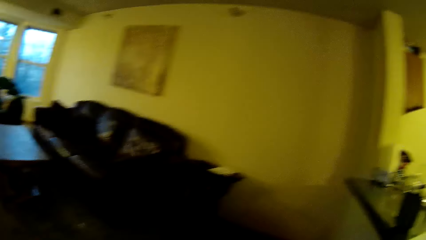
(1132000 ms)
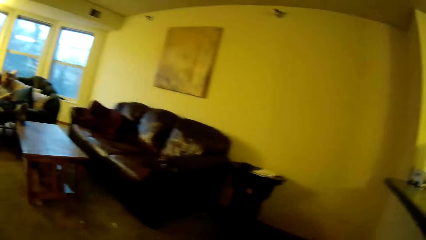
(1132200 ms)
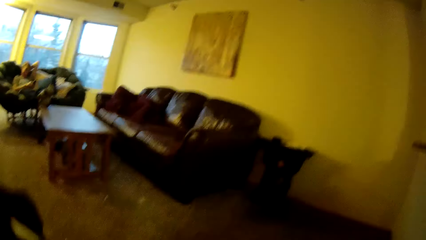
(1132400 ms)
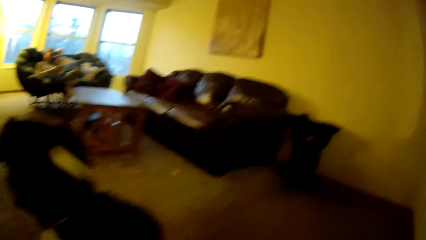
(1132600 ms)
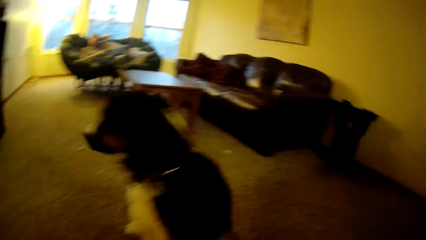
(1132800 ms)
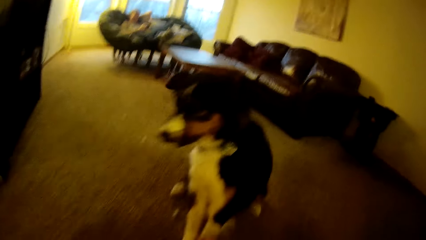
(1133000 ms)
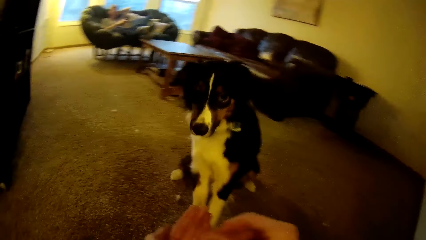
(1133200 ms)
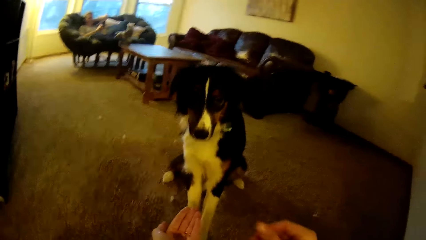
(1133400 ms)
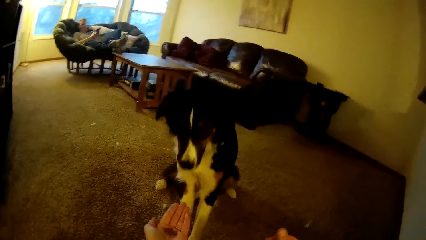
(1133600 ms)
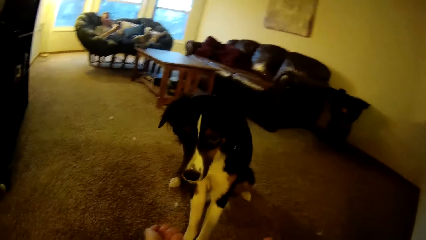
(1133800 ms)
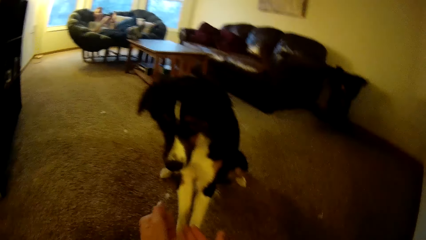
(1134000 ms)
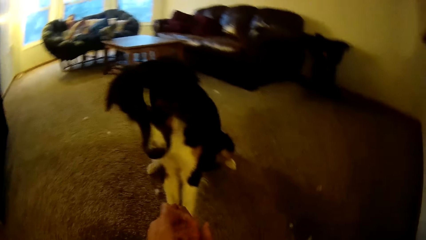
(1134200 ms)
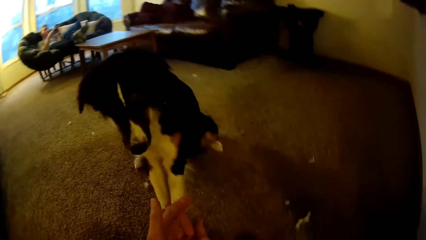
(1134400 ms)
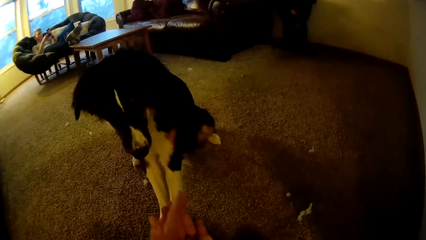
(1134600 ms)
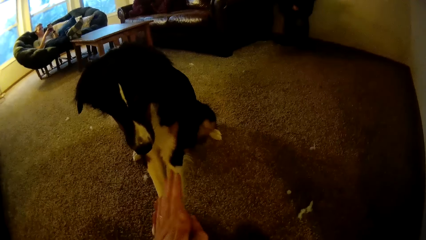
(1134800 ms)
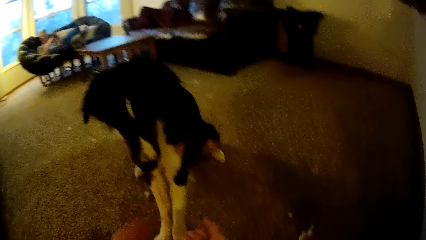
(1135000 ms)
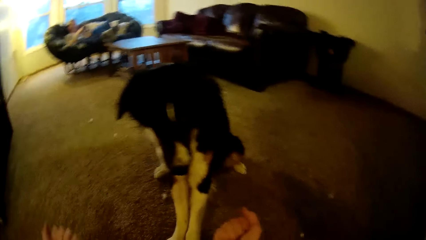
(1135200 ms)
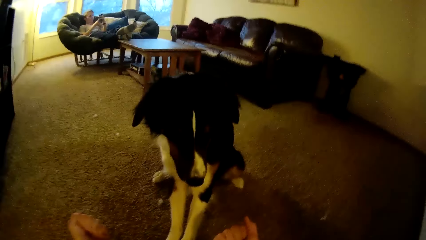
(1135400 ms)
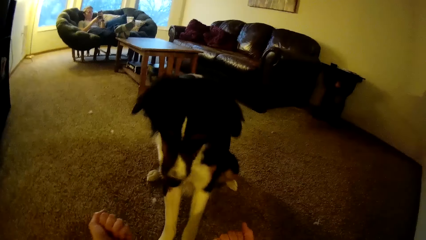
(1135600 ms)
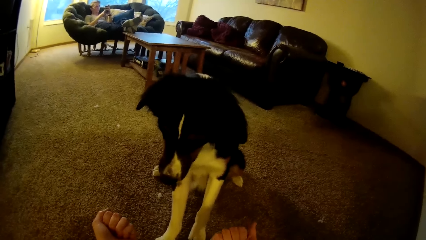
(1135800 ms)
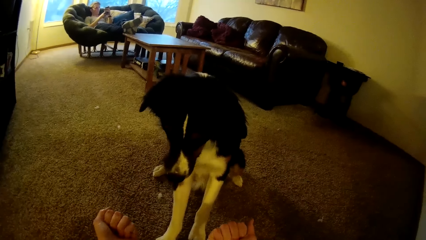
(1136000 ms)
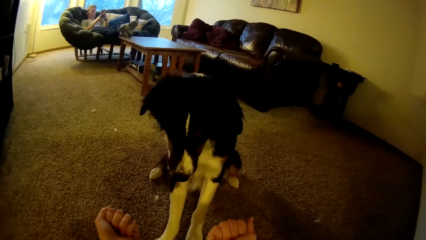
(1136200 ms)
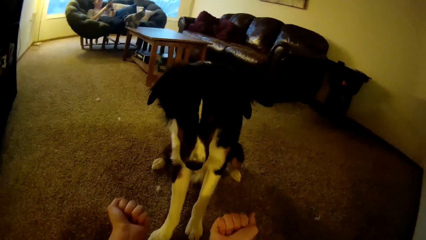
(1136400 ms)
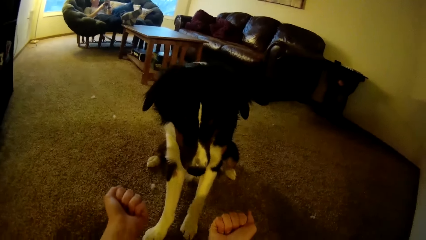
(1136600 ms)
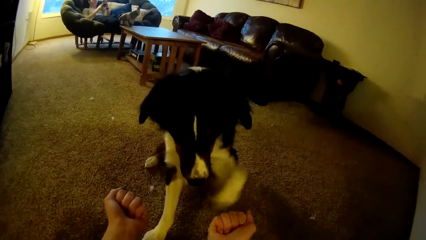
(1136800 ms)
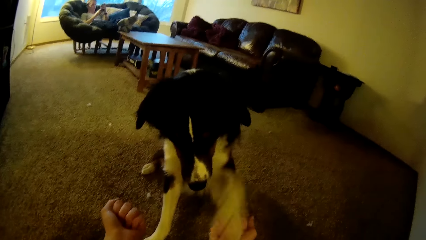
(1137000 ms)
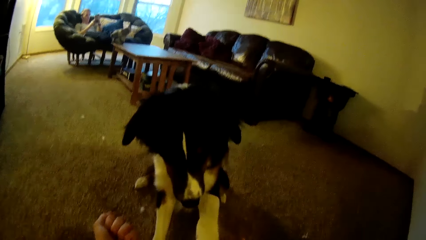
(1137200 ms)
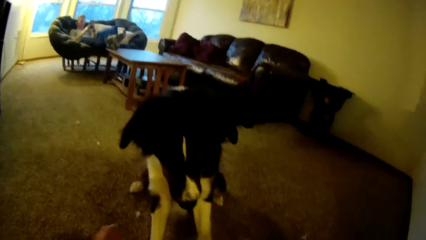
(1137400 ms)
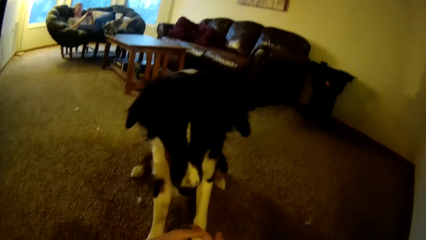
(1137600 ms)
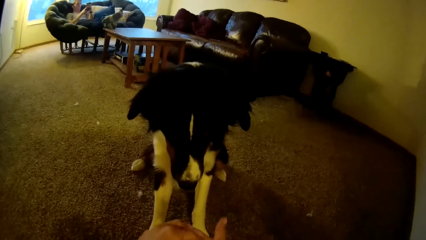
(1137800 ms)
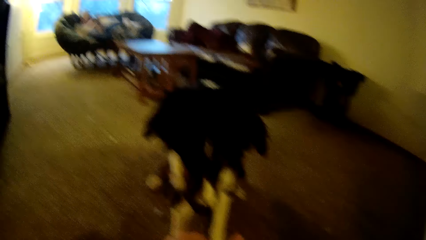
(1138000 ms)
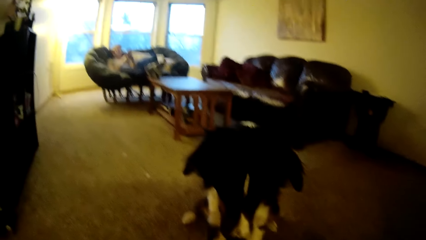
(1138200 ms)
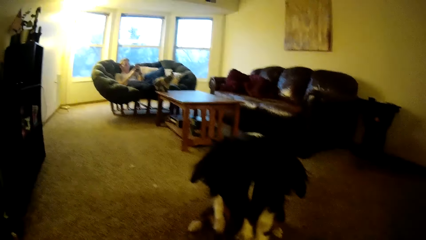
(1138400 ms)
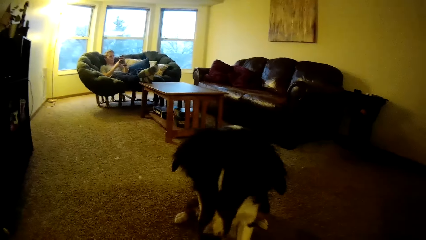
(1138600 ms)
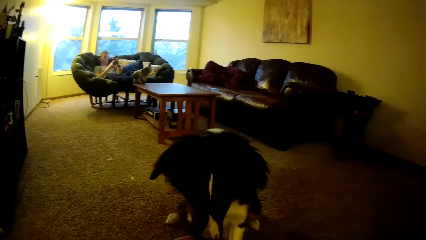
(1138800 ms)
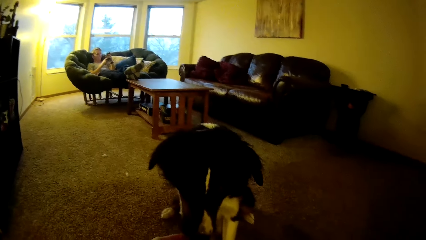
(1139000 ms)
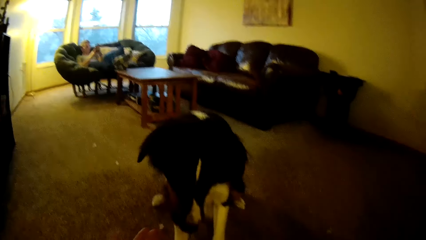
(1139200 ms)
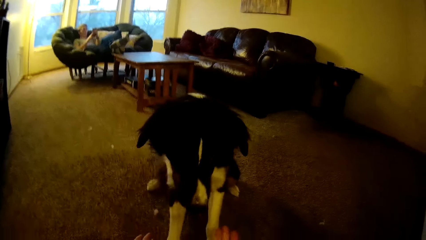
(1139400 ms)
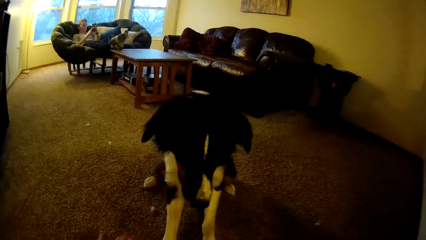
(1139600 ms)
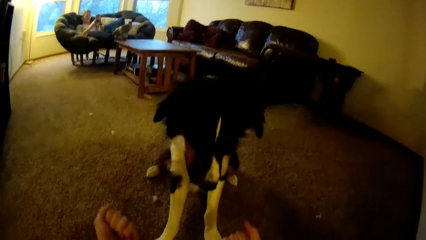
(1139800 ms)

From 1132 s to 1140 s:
The camera wearer plays with the dog.

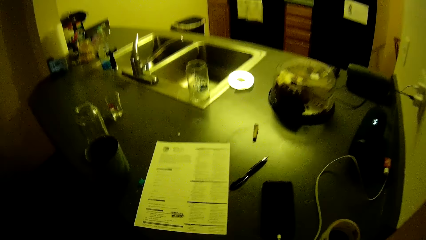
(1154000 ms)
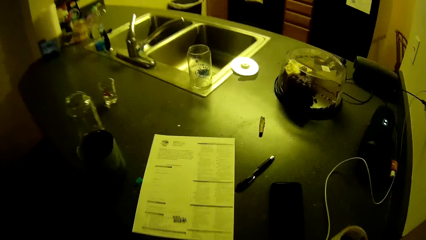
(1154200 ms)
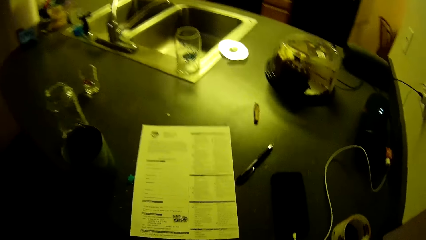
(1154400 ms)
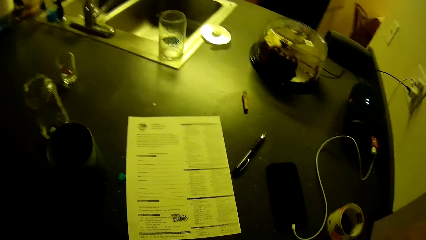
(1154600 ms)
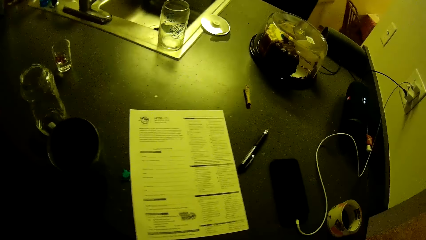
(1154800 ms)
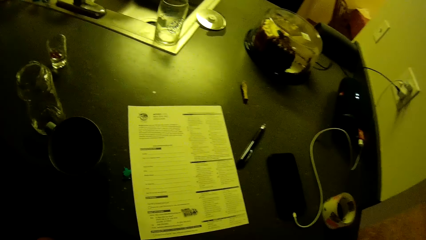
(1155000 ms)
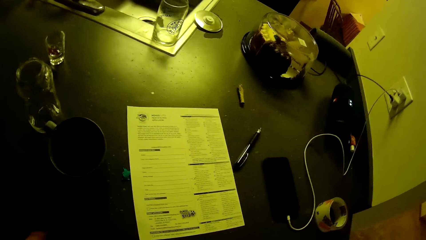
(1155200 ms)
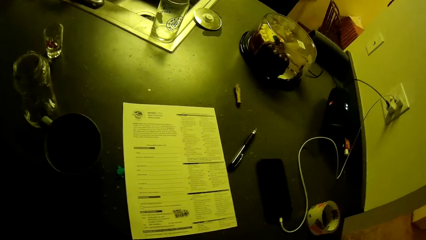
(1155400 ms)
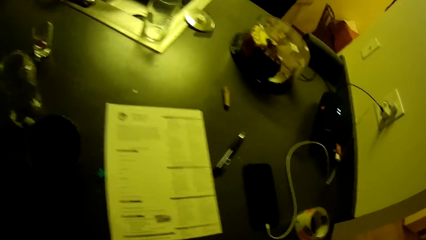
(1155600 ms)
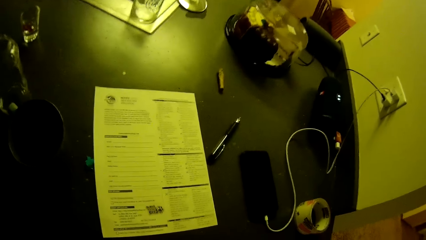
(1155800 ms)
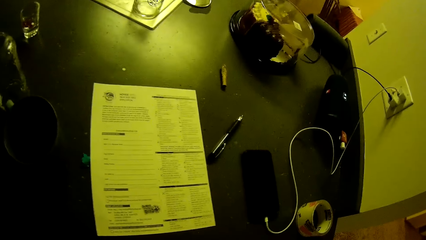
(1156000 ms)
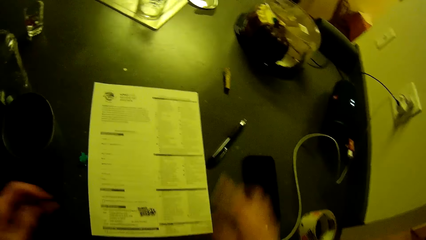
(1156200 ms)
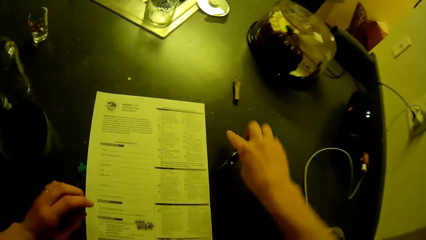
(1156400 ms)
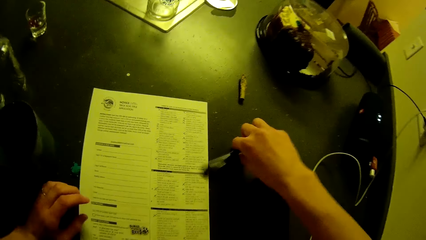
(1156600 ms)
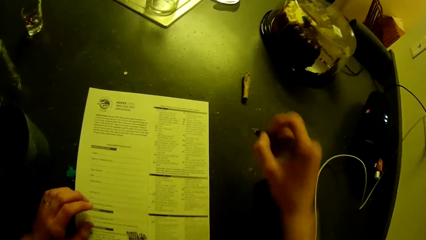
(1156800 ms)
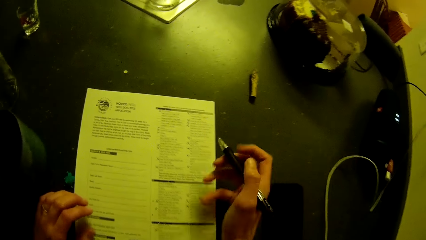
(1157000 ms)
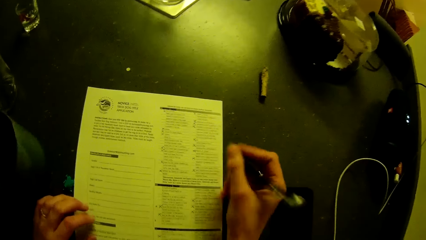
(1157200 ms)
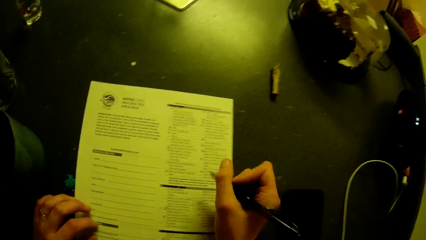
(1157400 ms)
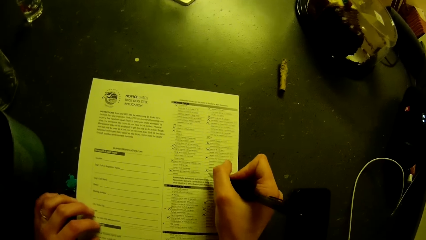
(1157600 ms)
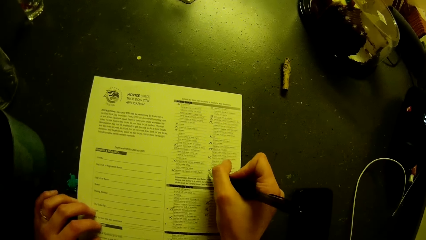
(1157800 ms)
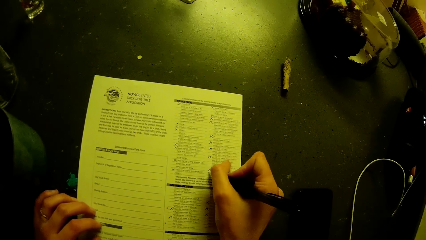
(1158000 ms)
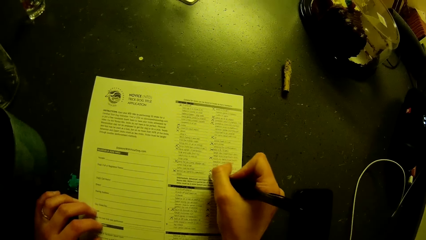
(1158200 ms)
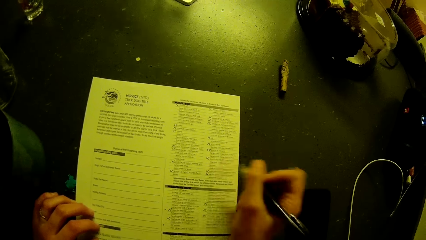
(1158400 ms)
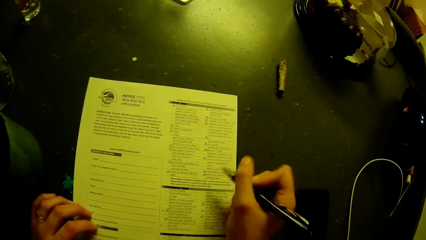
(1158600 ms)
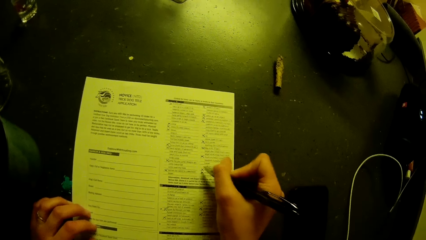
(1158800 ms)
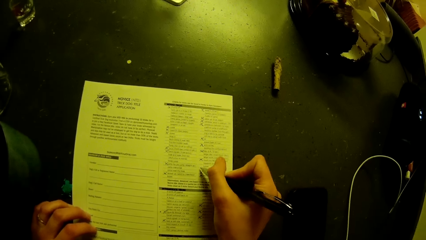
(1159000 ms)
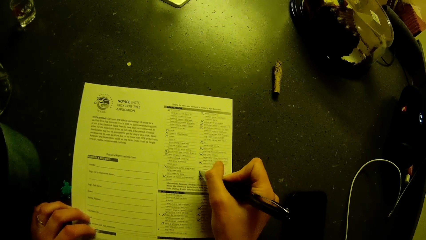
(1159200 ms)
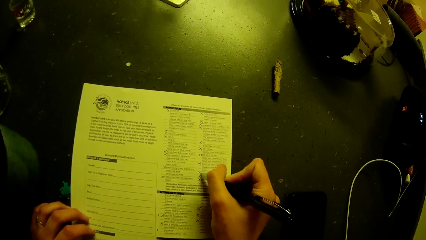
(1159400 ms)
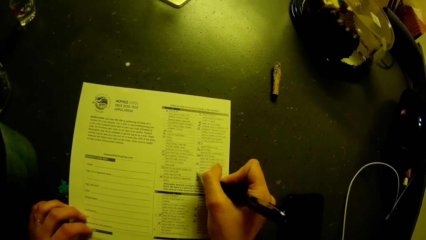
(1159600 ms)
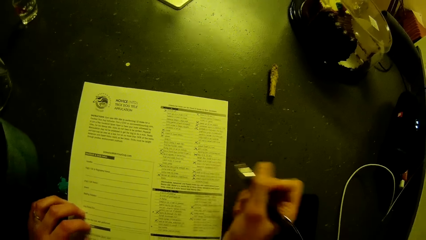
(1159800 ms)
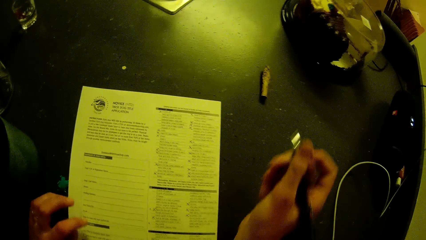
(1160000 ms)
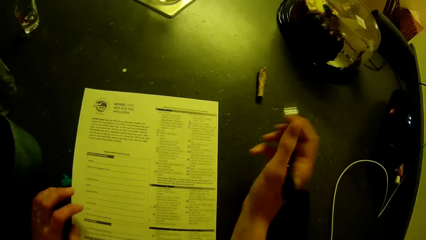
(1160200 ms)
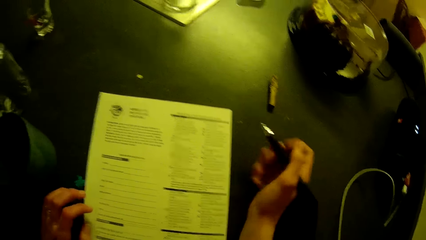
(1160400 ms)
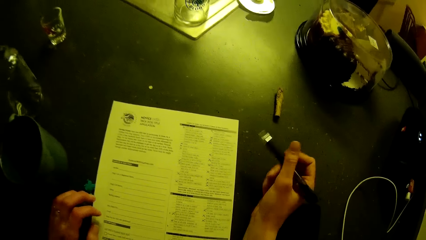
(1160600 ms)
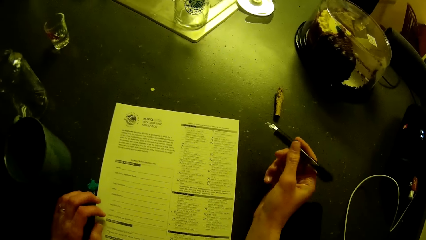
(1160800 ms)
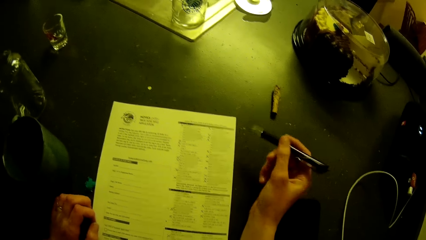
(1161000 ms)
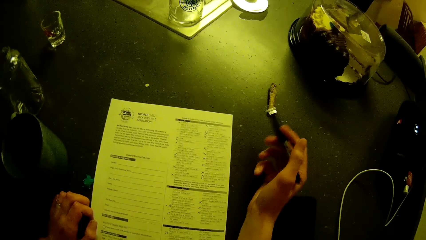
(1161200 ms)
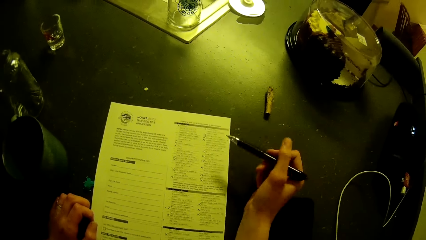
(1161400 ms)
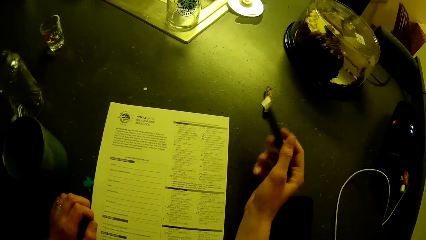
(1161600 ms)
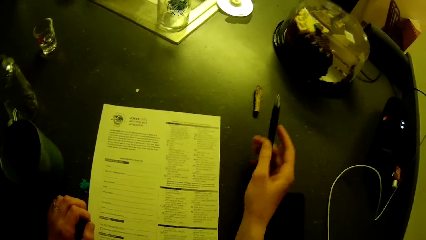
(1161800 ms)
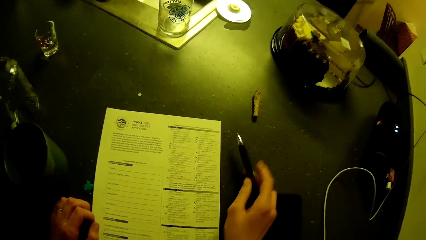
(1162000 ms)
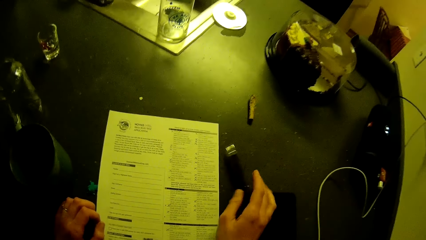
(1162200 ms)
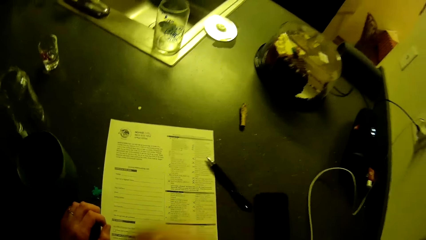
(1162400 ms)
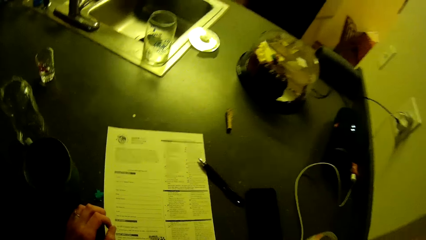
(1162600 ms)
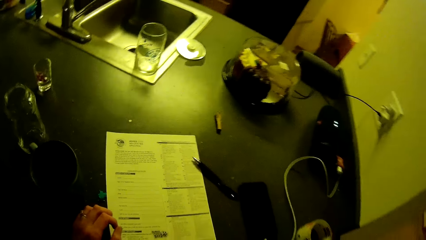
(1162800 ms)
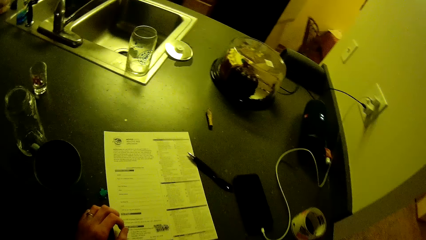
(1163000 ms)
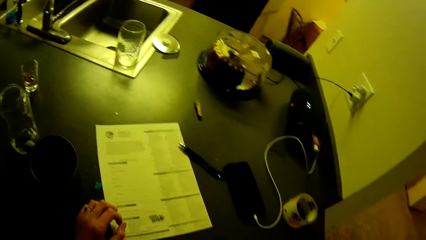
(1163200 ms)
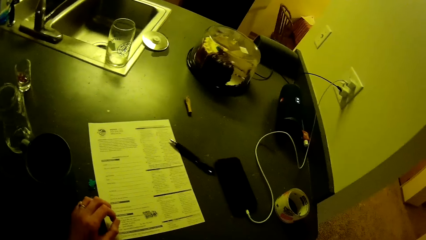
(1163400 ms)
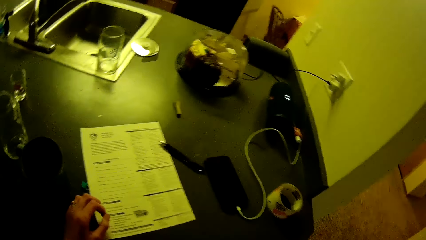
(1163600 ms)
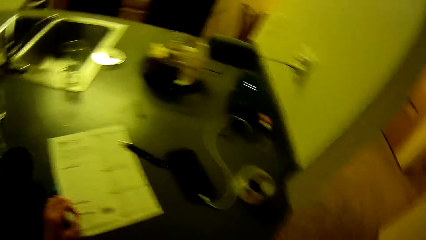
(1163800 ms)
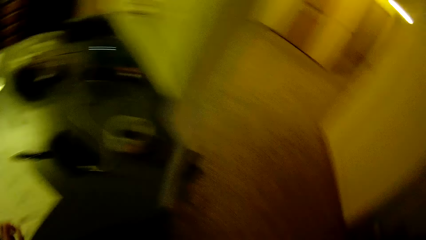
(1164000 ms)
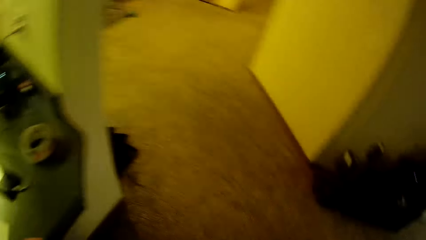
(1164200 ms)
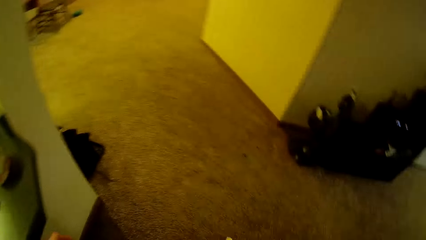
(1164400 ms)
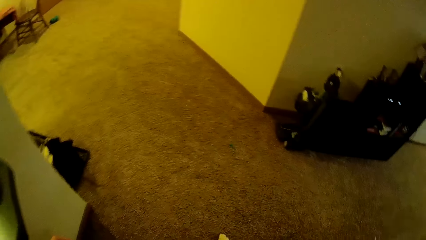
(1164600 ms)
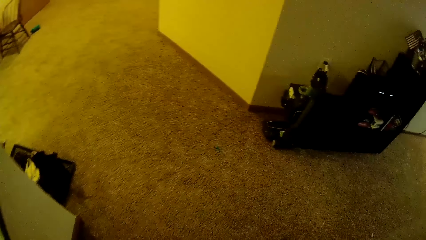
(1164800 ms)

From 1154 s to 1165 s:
The camera wearer looks at the paper on the counter. He picks up the pen on the table with his right hand. He fills the application checklist on the table with the pen in his right hand. He drops the pen in his right hand on the table.
